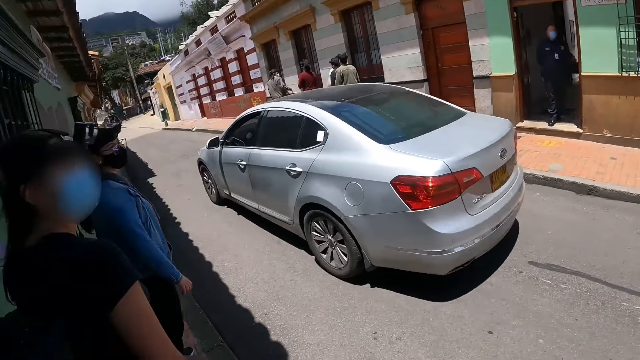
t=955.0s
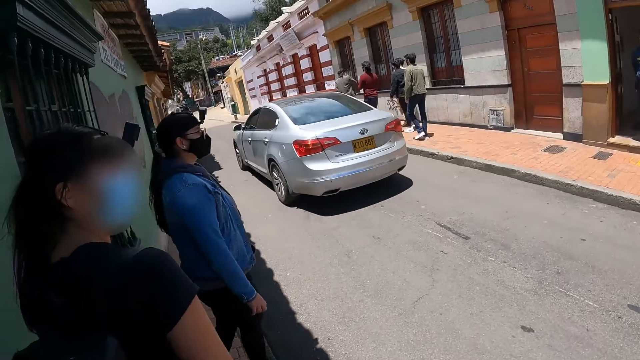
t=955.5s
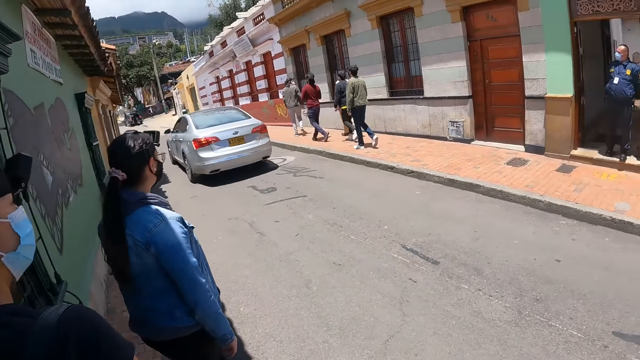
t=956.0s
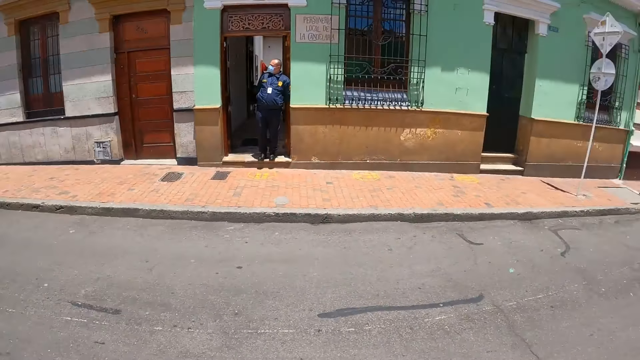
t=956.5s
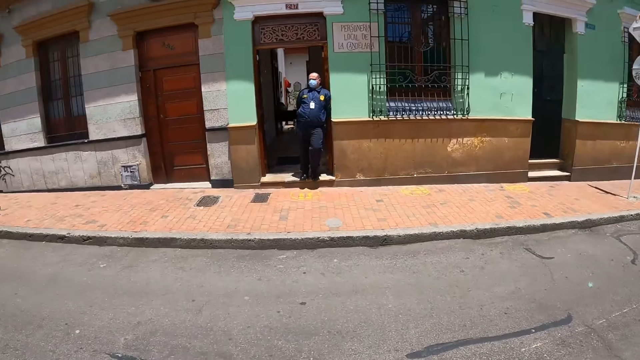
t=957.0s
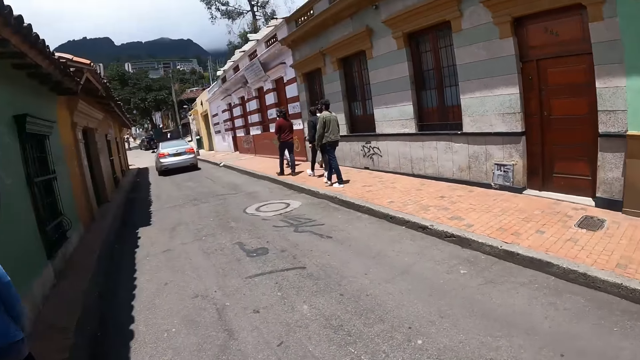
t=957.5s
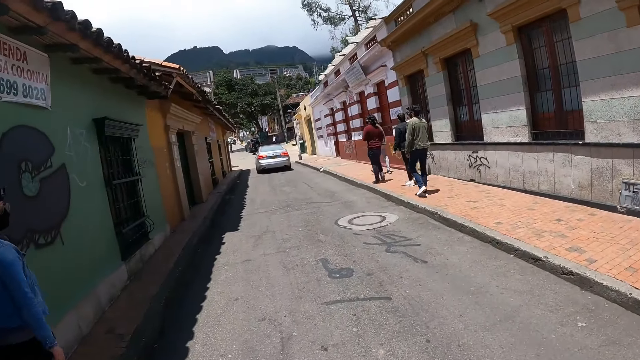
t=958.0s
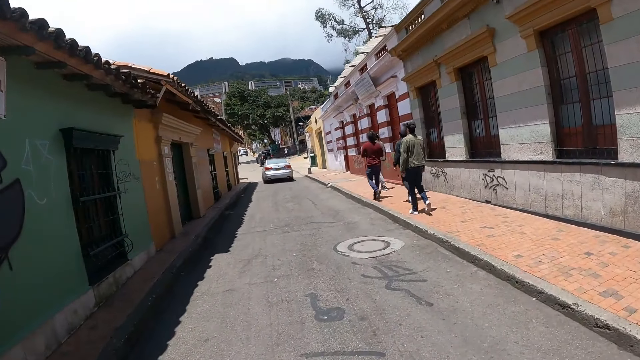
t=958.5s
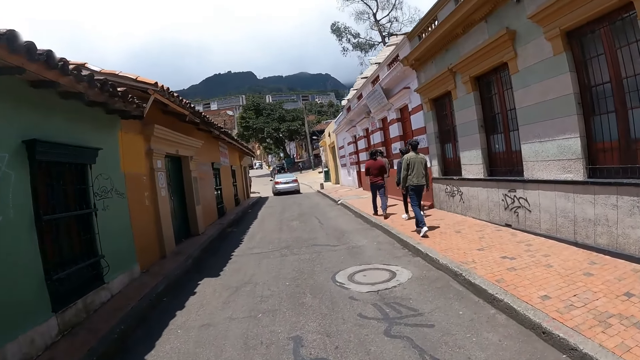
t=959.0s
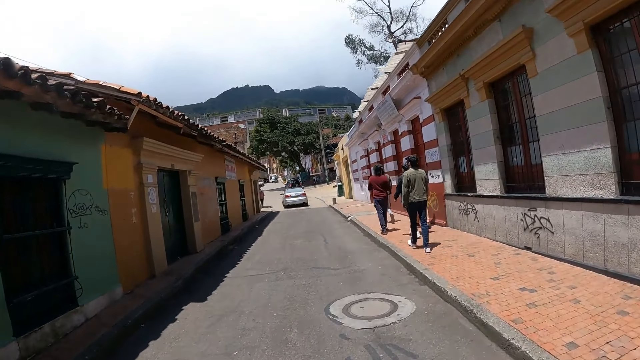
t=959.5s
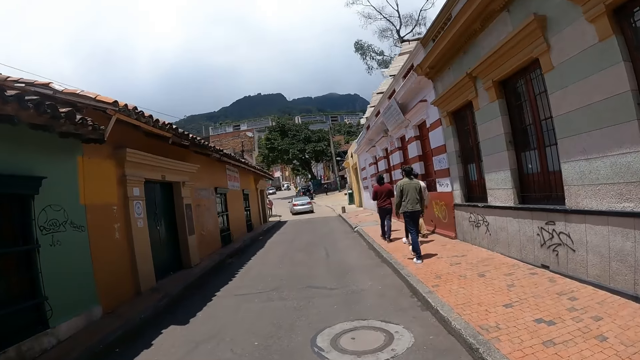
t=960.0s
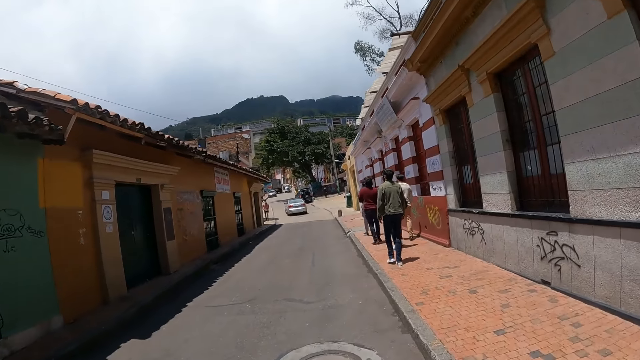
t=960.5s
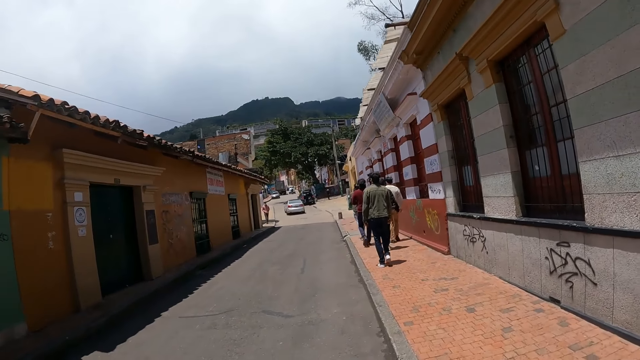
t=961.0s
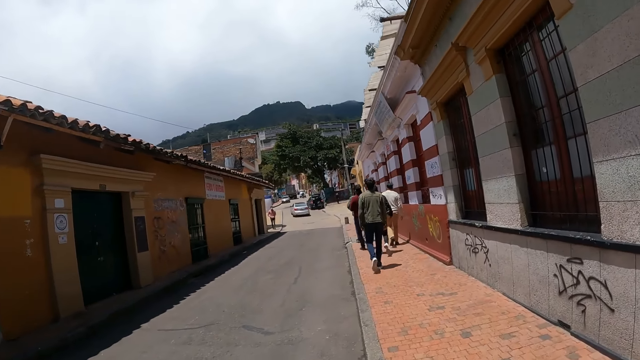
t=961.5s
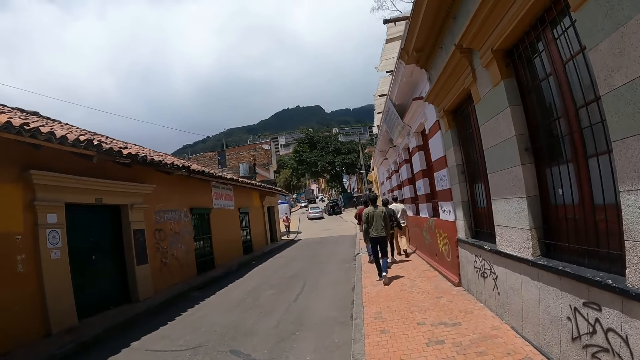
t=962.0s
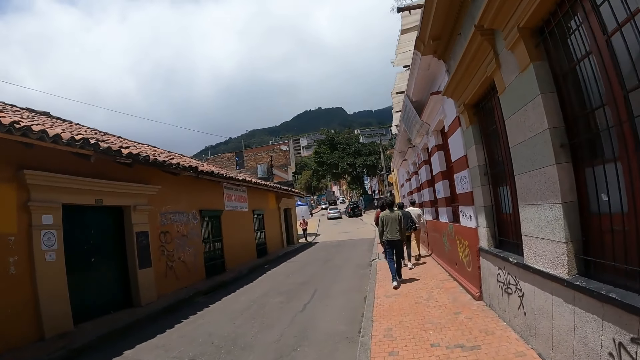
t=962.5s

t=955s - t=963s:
The camera wearer walks around. A woman walks around.

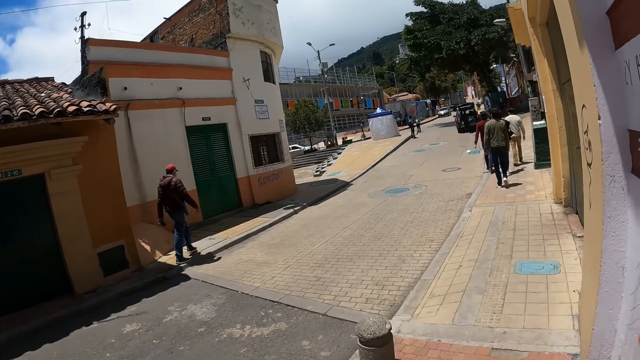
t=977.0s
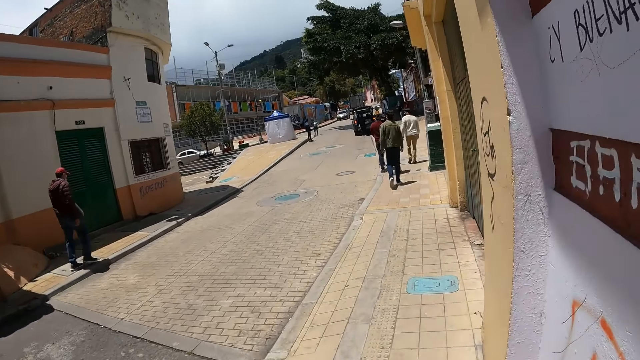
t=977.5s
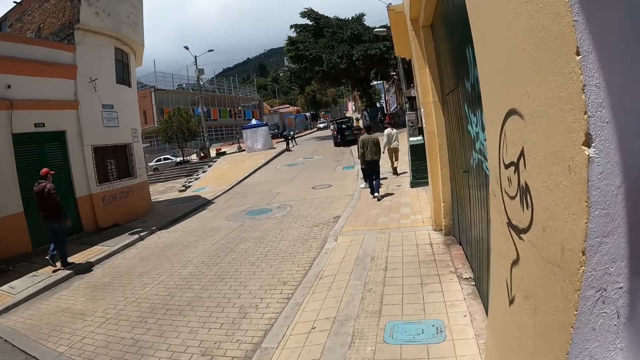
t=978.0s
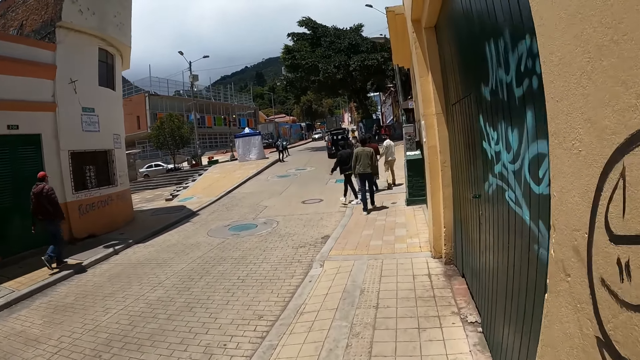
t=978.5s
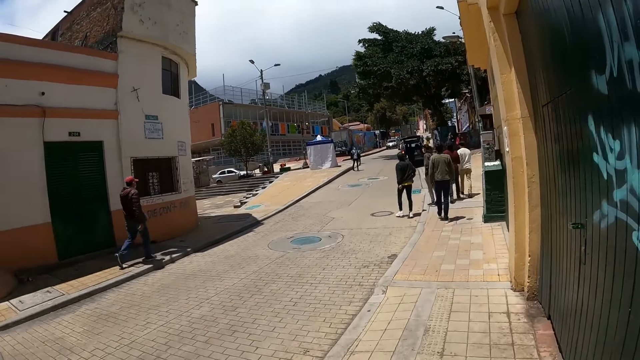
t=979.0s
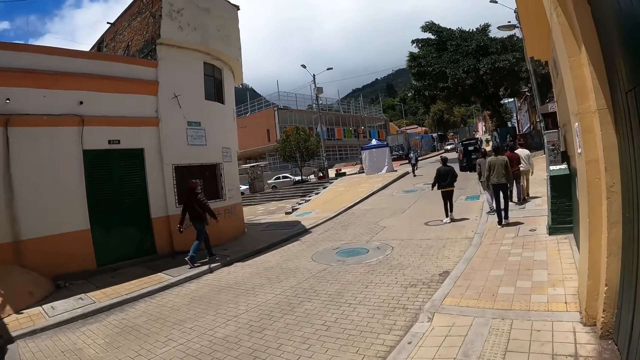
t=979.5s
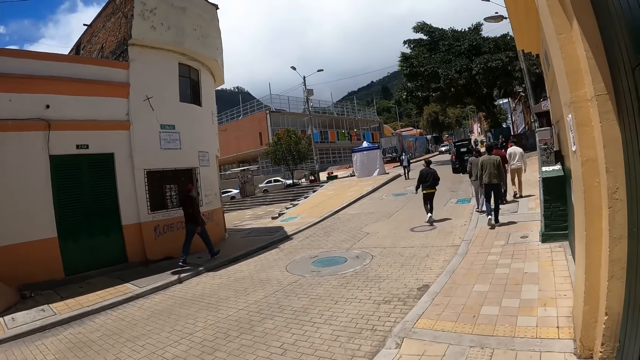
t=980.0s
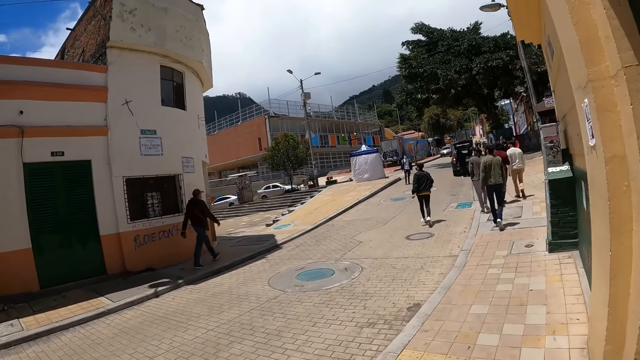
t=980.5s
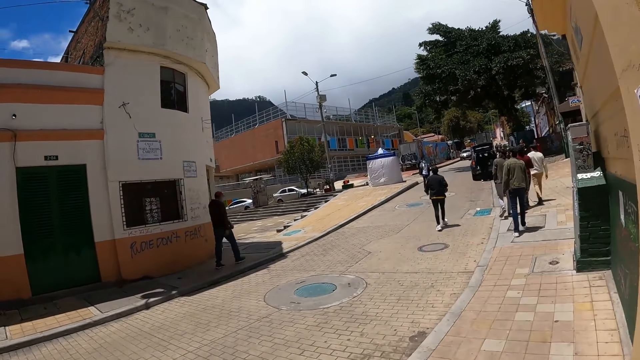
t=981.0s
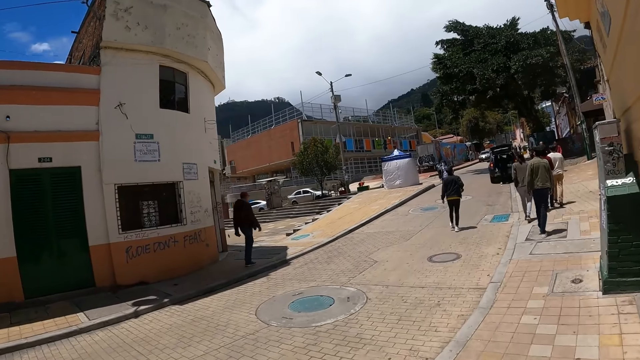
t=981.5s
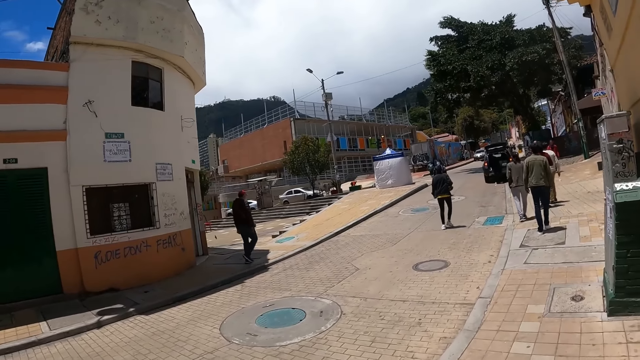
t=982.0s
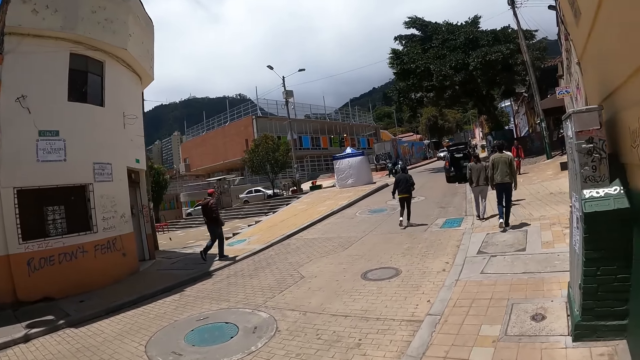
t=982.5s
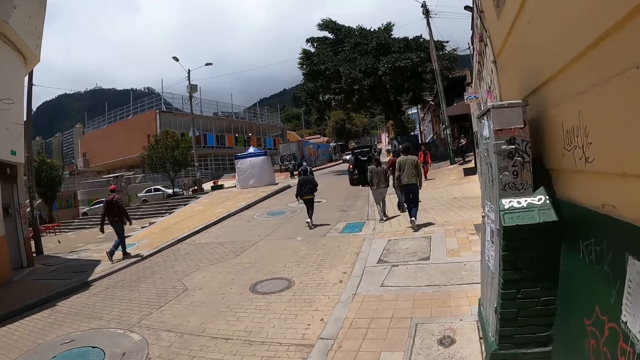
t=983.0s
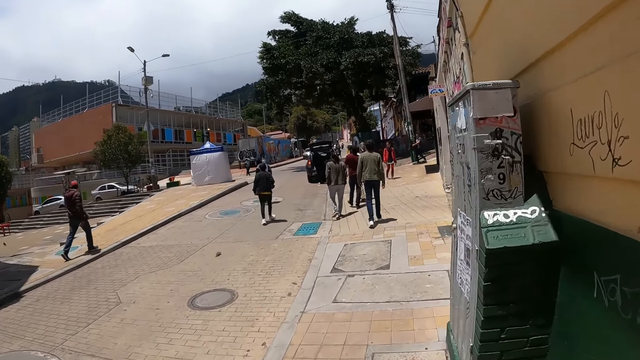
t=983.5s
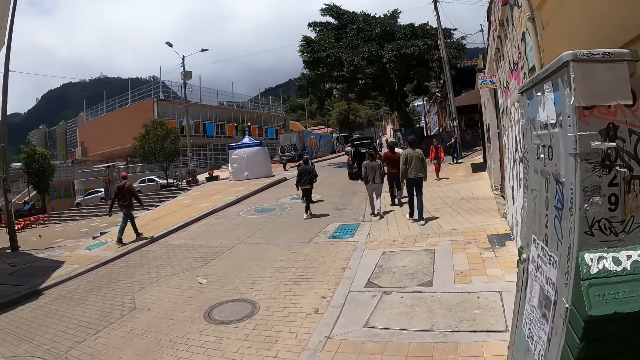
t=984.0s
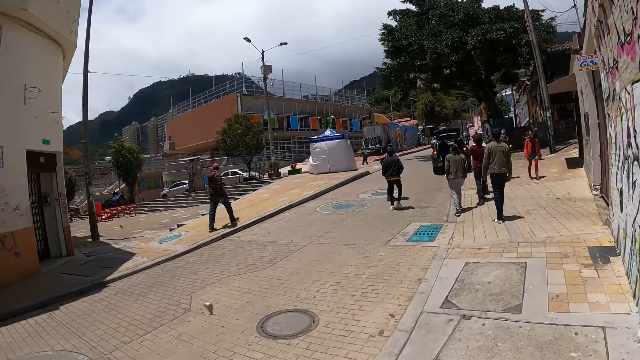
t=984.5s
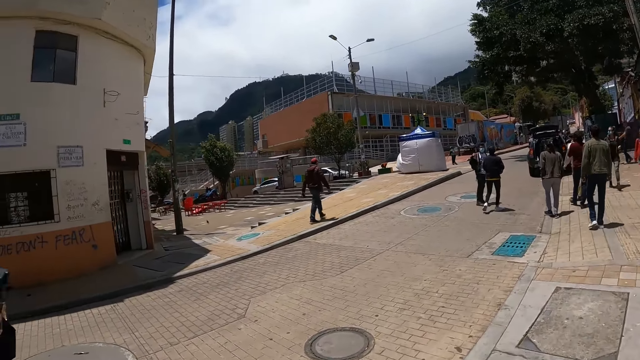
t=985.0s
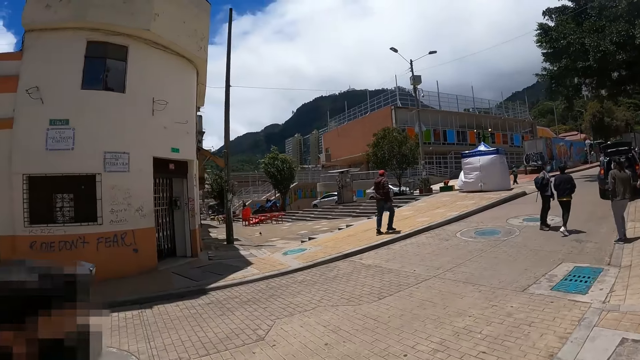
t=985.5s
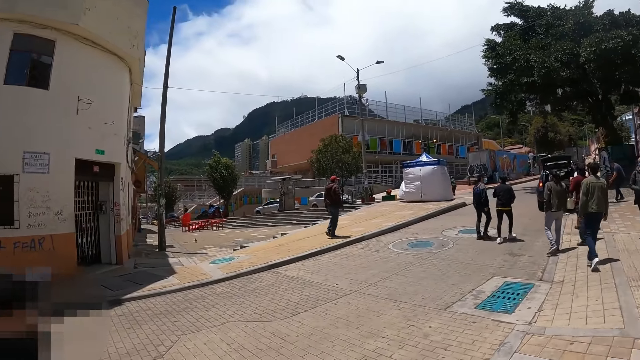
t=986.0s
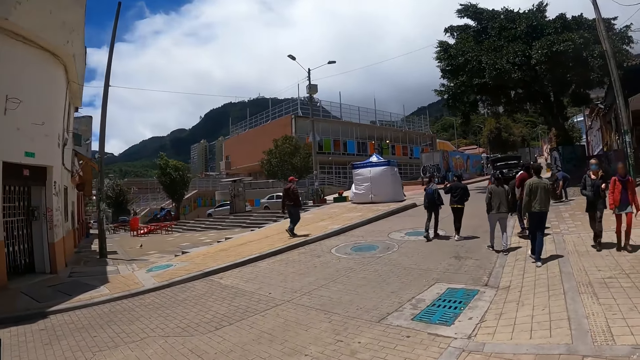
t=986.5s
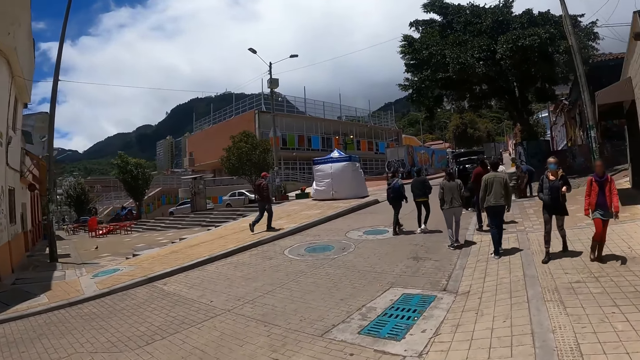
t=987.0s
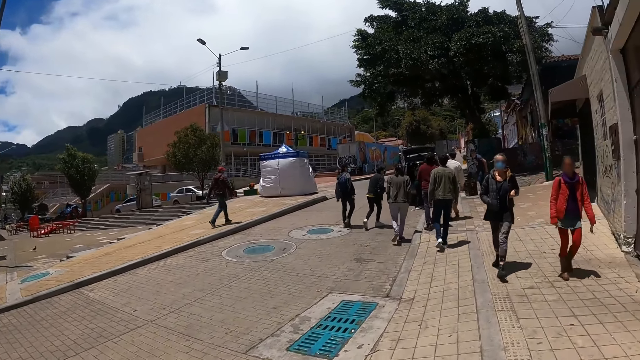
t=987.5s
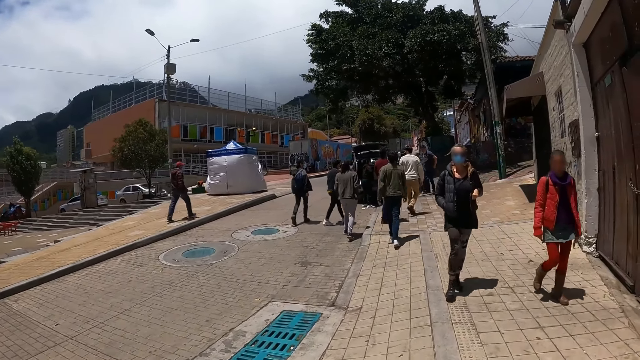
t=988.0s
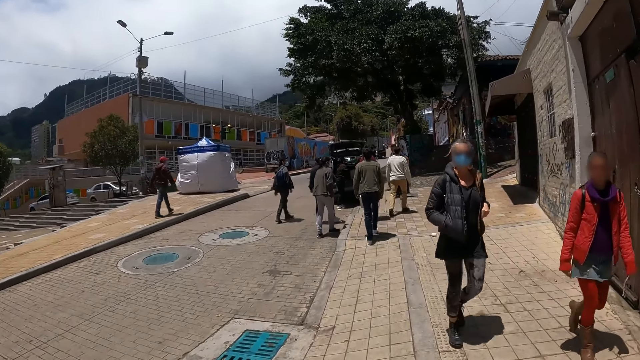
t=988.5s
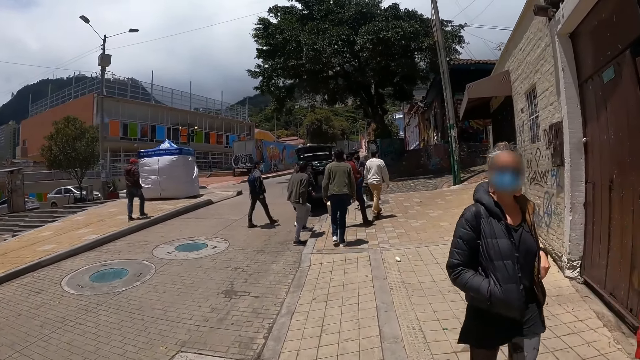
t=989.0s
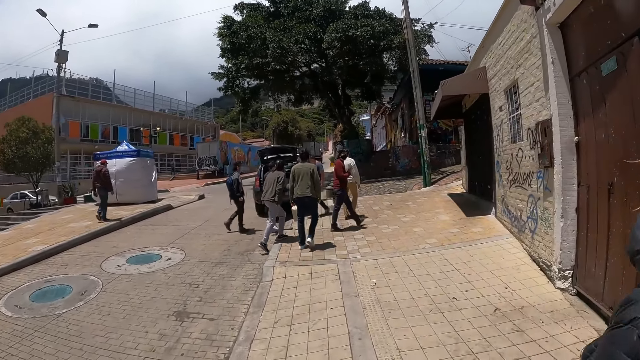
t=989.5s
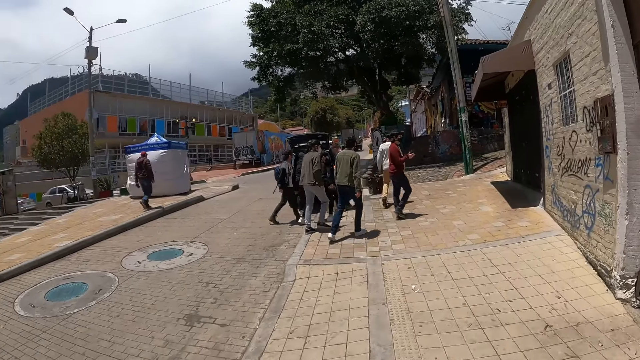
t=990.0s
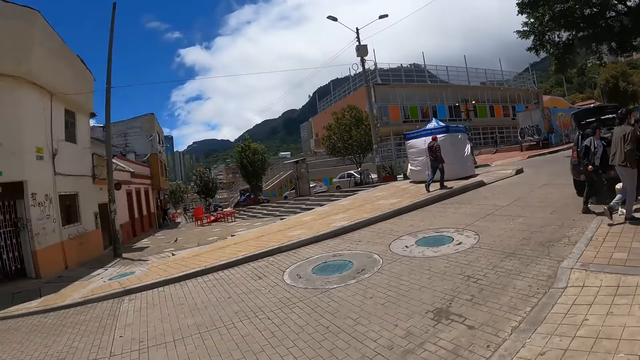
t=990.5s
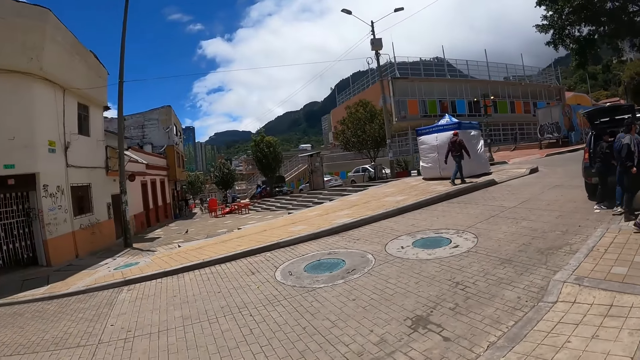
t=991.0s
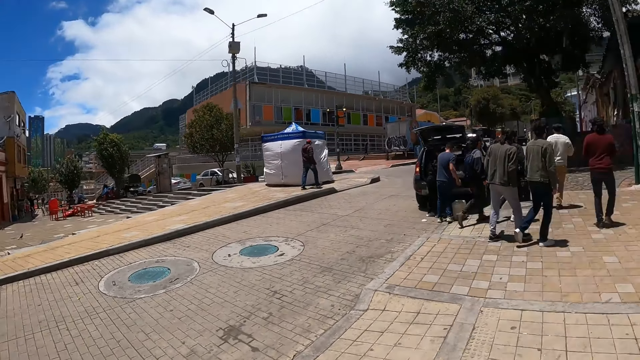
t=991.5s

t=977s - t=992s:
A woman walks towards the camera wearer. Another woman walks towards the camera wearer. The camera wearer looks around.
